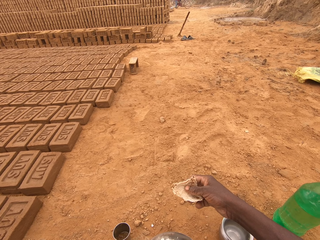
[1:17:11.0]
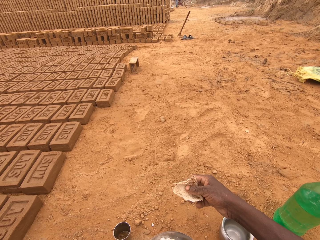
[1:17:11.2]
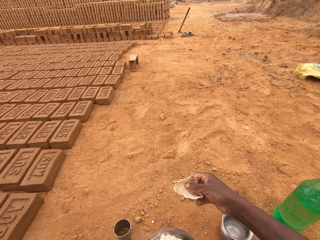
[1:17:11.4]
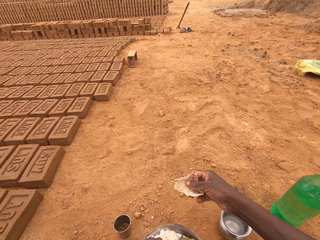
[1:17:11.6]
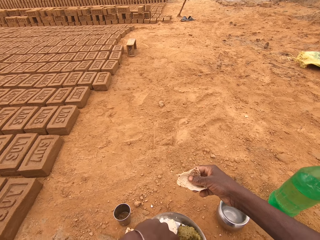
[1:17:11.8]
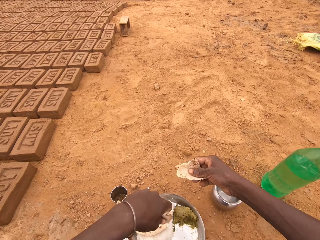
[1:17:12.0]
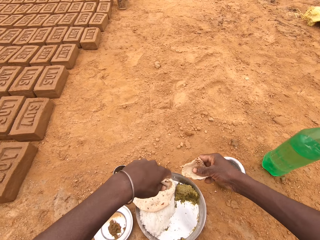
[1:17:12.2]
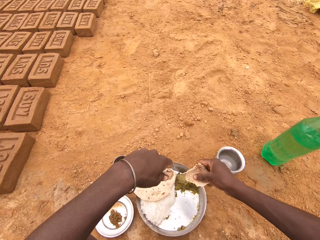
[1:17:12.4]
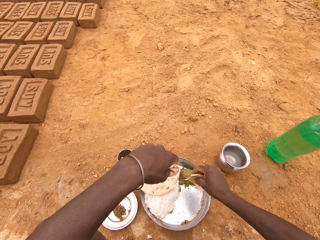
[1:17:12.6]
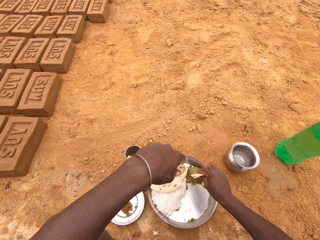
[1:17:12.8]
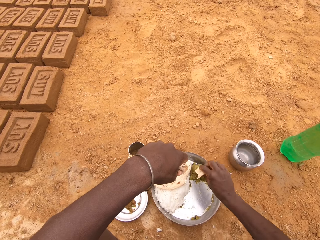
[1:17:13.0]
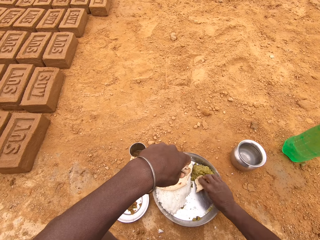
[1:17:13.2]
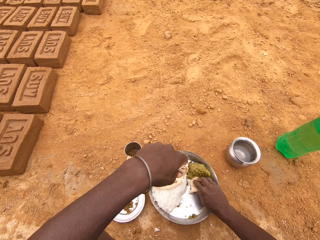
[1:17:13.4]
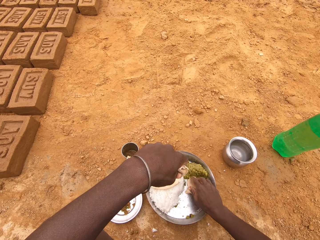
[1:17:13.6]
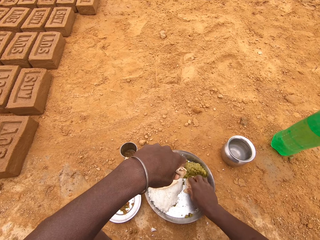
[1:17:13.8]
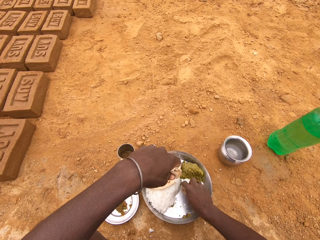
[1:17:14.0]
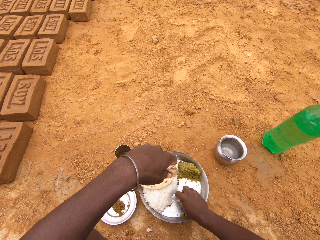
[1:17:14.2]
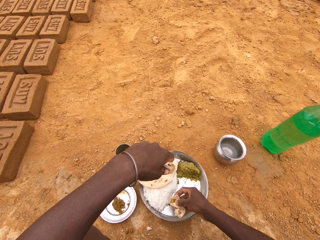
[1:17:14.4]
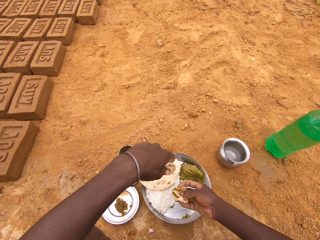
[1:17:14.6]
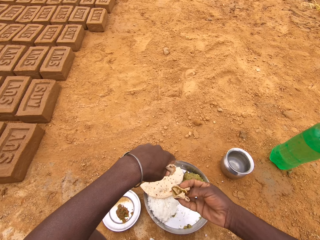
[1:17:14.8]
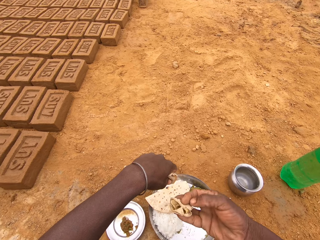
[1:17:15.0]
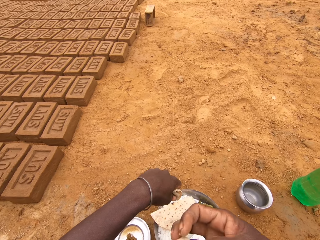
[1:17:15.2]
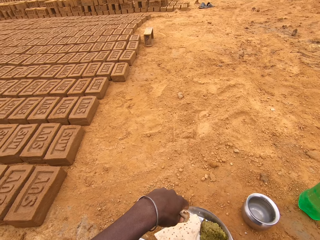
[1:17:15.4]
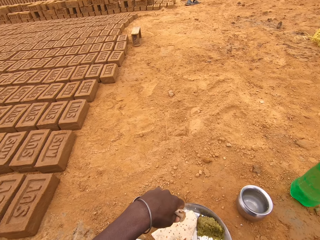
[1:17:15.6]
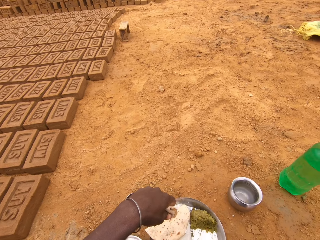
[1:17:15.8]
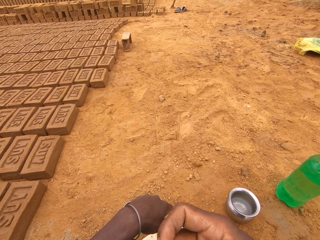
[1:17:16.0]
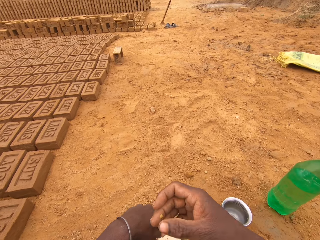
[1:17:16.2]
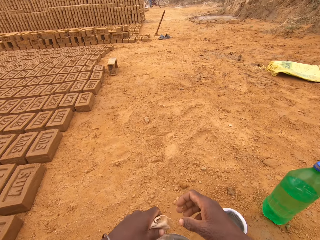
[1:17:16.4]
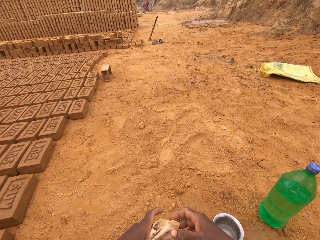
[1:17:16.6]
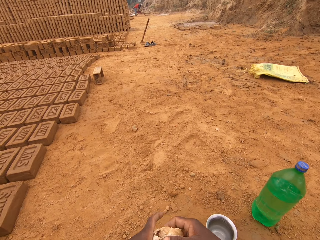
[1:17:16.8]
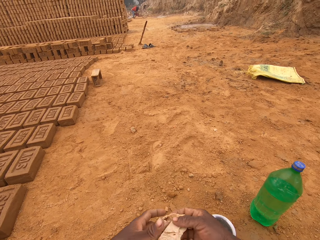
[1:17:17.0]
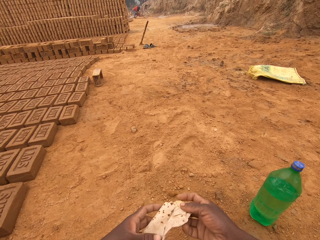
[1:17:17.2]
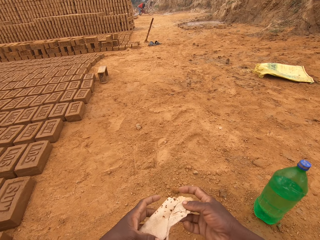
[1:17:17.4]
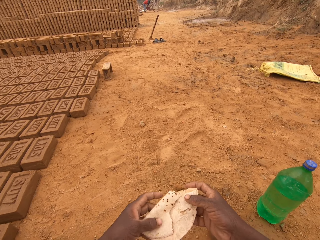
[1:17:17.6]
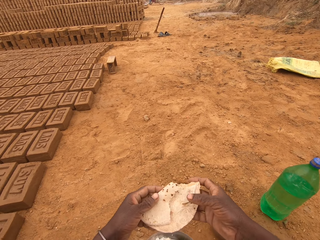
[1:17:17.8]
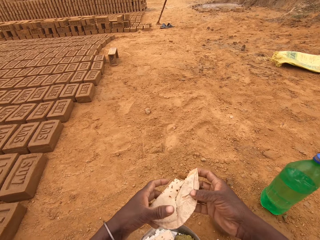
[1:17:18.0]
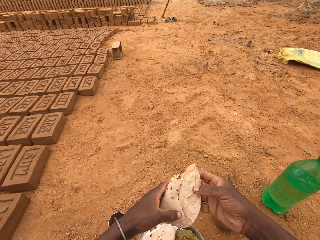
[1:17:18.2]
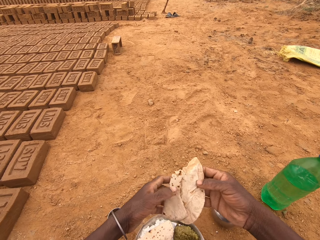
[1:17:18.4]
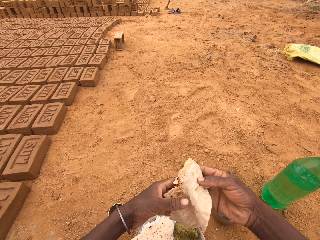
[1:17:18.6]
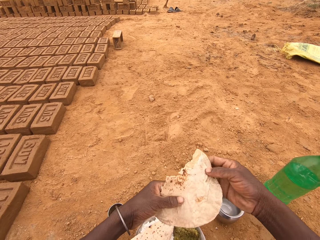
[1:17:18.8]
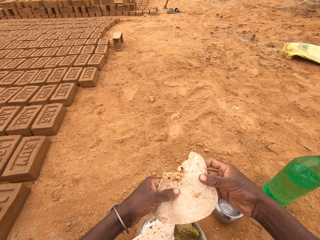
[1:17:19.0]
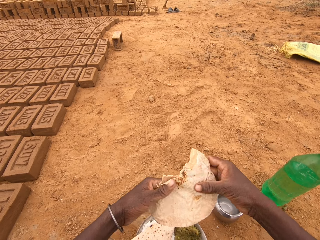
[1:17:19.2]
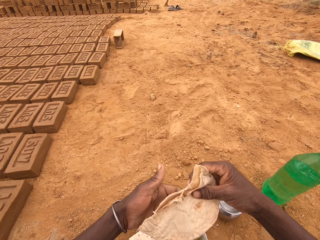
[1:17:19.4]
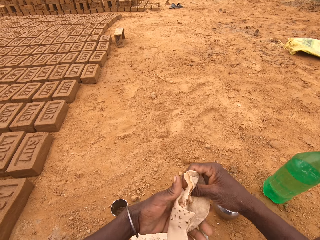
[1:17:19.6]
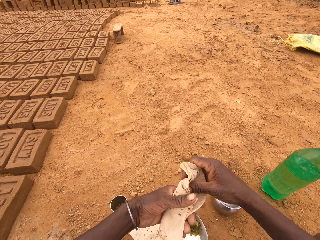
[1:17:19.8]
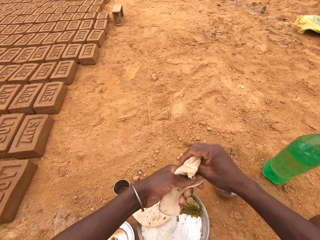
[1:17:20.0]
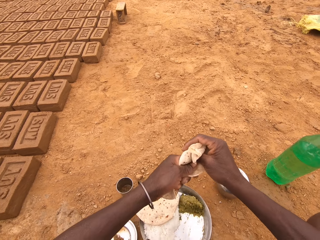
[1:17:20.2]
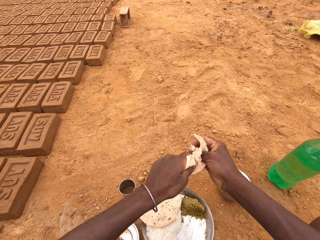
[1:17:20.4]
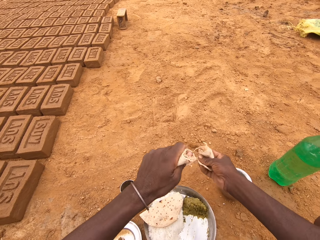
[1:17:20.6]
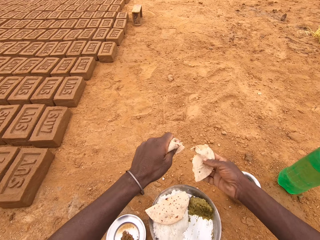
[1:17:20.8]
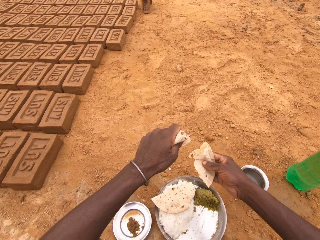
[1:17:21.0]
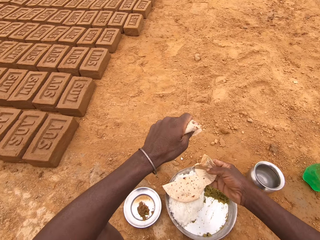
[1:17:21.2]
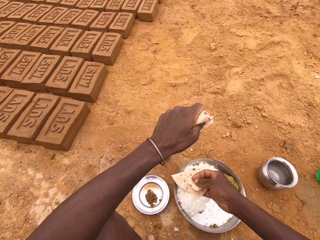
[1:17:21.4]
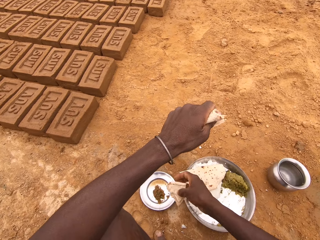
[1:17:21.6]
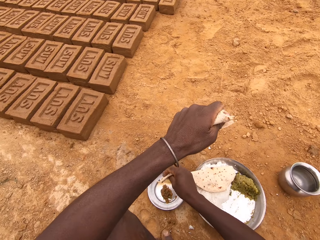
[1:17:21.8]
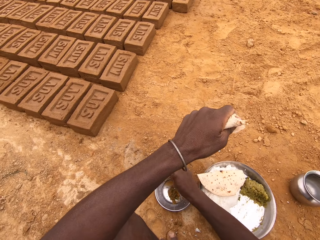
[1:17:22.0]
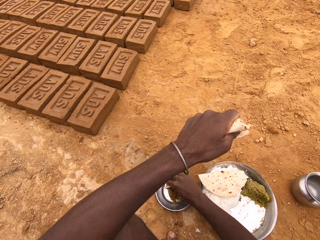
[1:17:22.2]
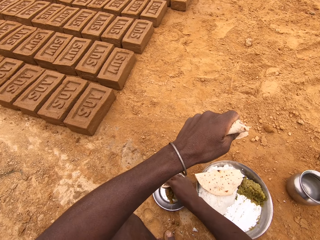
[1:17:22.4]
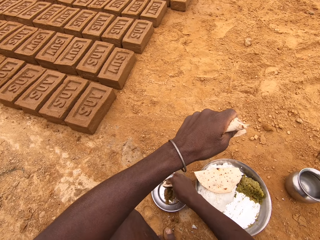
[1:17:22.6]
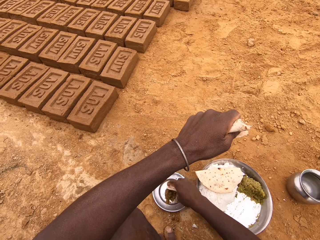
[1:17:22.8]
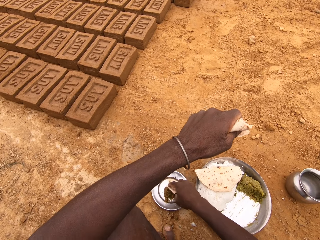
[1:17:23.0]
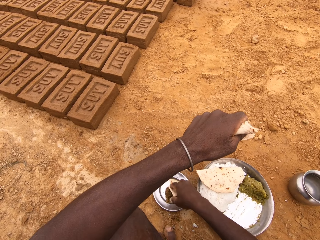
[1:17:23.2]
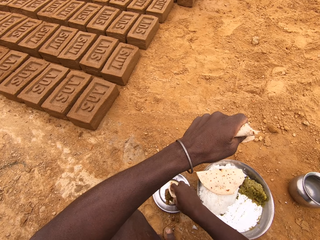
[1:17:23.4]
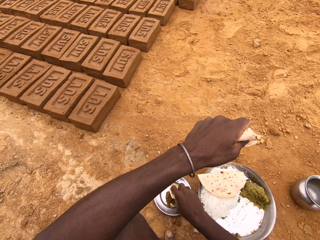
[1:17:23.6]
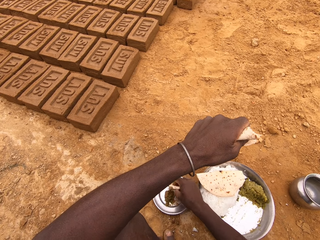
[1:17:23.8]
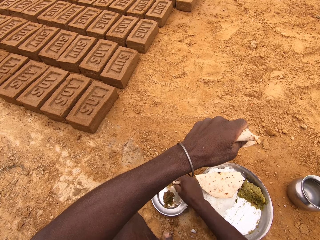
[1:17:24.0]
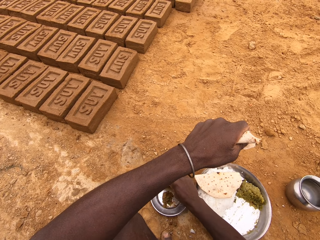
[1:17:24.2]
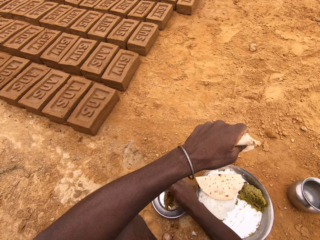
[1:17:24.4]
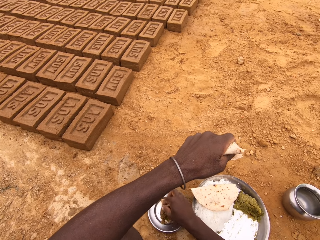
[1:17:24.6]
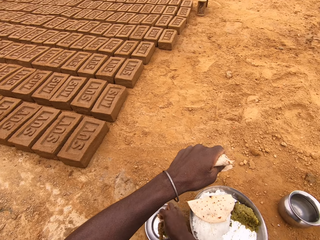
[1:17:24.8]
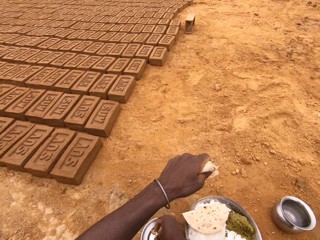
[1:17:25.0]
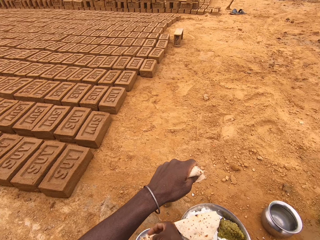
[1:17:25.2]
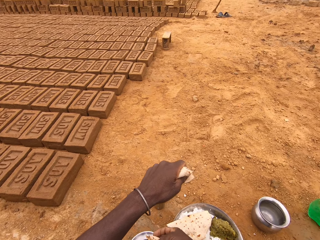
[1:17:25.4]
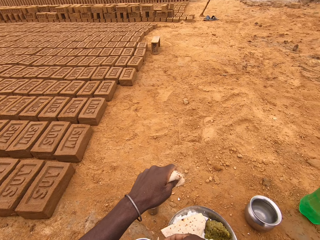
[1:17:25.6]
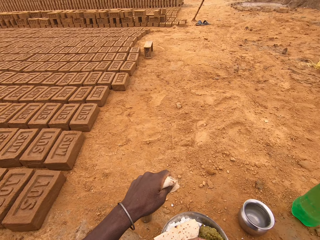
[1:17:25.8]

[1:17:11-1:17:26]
The camera wearer puts the flatbread in the vegetable. They put the bread in the mouth. They tear the bread. They put the flatbread in the vegetable.

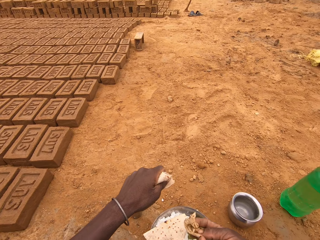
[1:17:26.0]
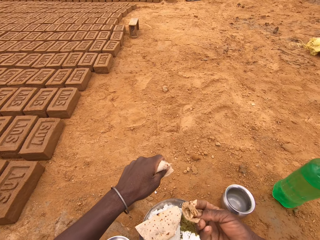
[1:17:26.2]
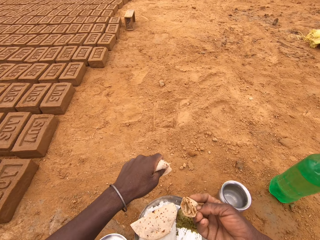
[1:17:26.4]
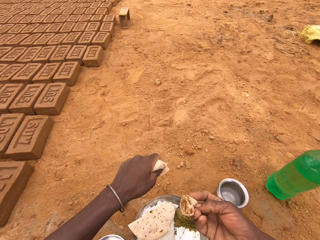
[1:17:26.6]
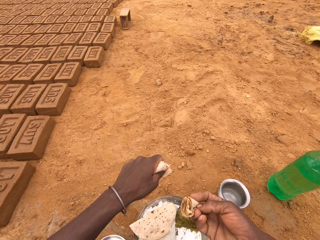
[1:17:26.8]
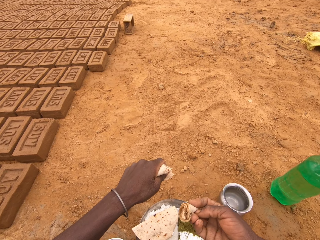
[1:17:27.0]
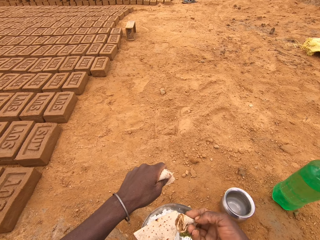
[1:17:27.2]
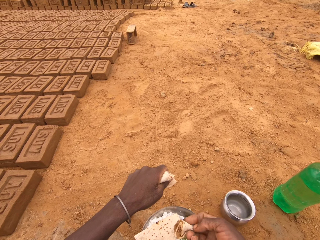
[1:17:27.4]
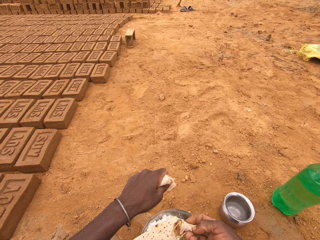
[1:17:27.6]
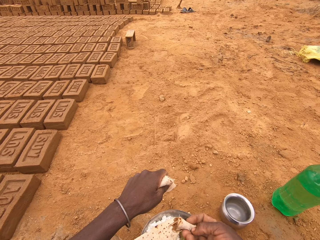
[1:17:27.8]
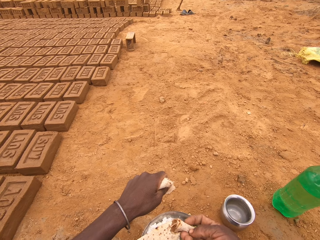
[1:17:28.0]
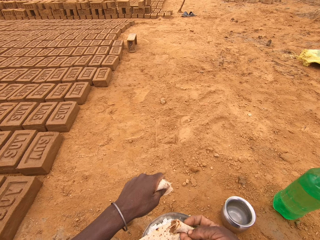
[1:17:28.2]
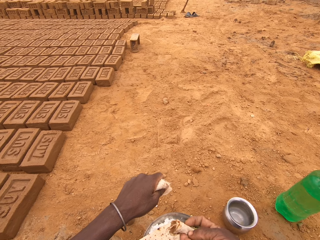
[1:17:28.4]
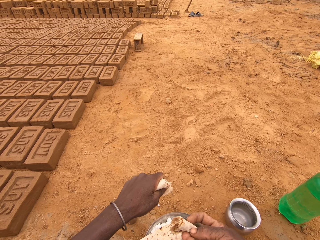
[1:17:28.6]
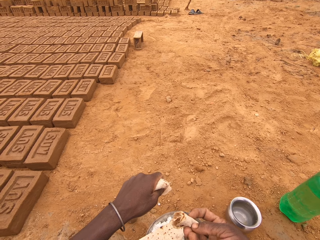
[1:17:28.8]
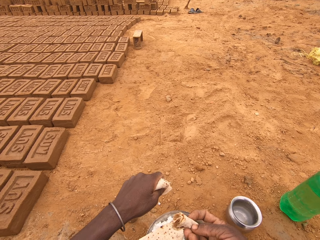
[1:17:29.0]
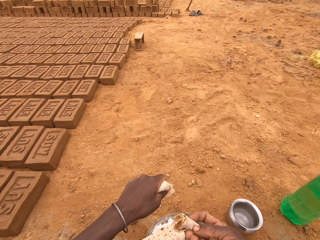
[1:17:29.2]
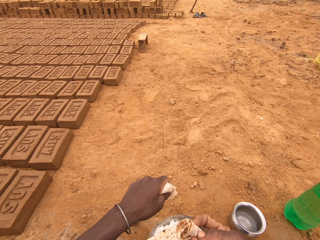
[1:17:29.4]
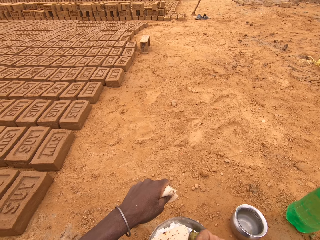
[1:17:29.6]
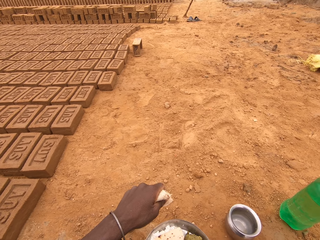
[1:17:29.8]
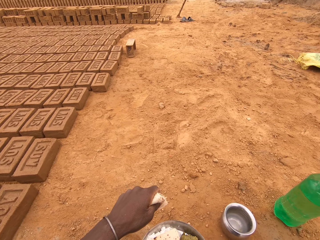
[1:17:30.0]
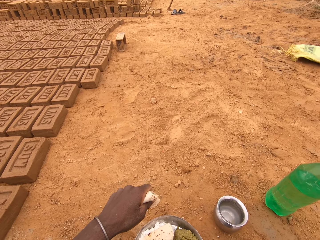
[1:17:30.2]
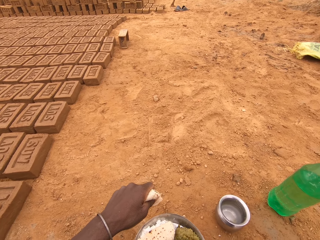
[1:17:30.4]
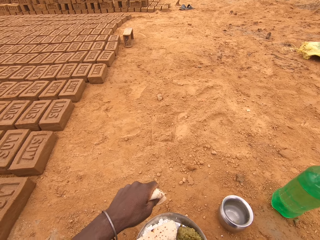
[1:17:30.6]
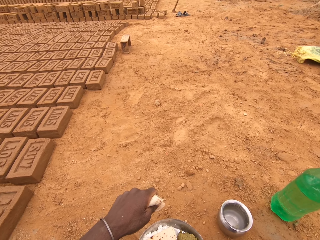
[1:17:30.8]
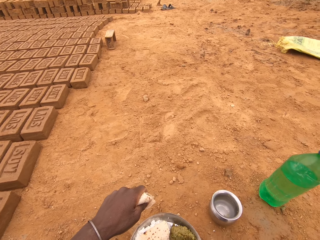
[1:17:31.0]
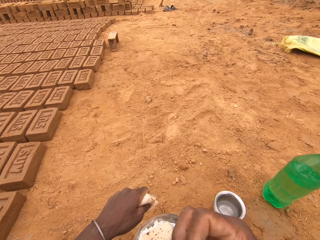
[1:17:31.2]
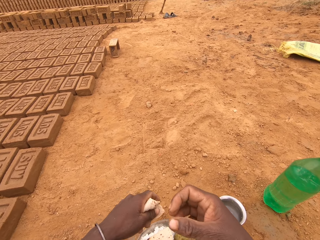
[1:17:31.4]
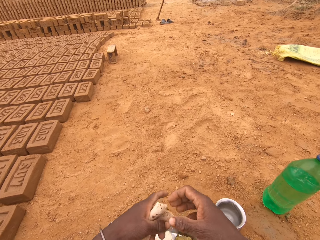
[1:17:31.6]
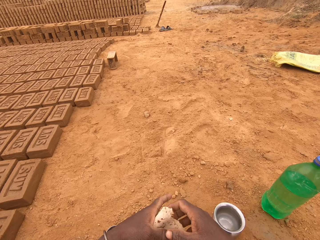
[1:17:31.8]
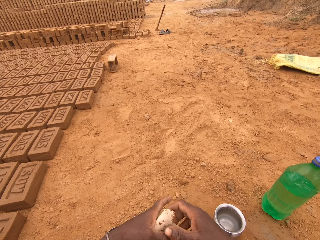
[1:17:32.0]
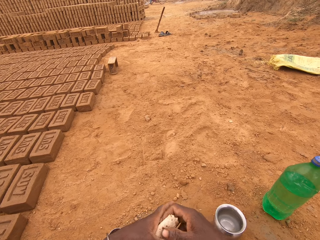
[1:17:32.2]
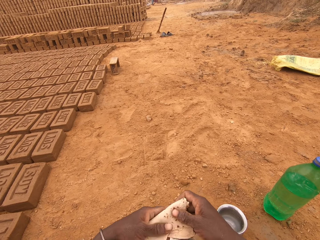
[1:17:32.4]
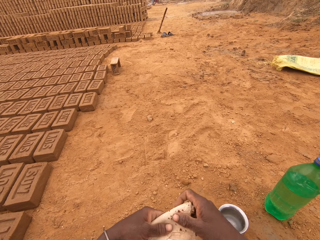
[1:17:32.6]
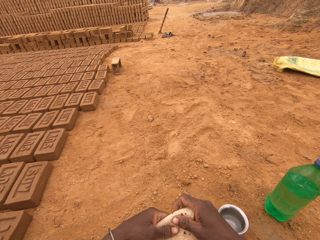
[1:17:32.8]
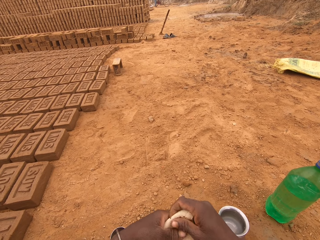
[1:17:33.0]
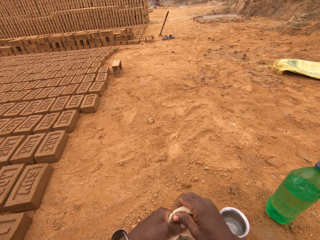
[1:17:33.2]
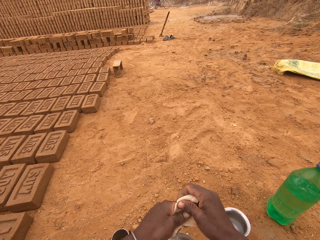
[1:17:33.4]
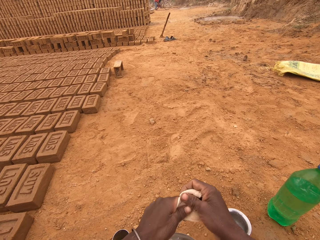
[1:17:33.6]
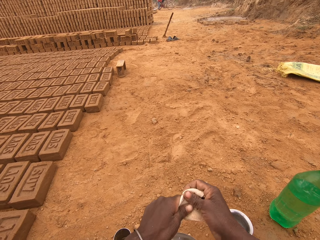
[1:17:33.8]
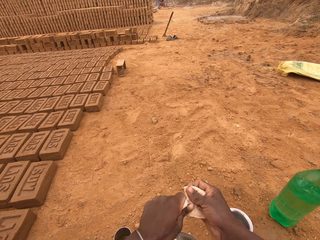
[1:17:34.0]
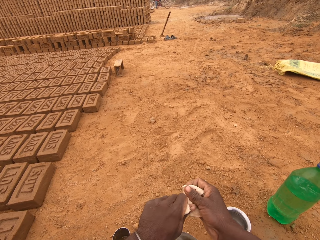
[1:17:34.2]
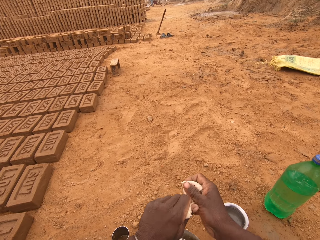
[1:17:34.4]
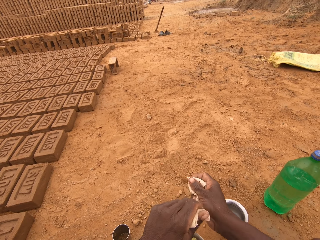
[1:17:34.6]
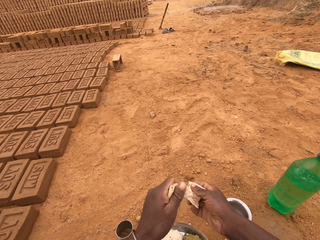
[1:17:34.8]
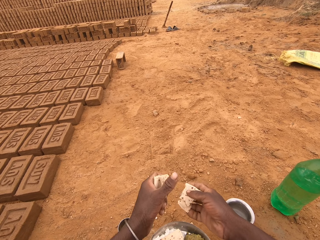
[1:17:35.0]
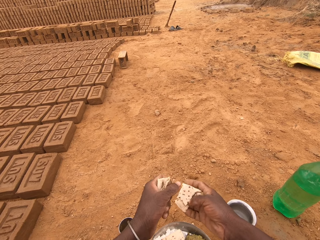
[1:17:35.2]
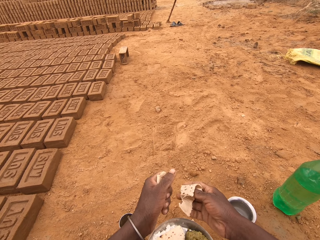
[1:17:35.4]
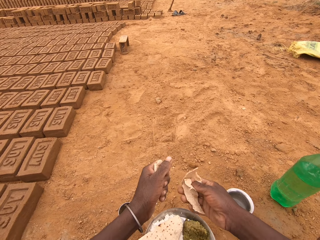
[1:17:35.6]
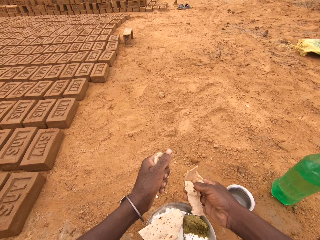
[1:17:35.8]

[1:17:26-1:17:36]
The camera wearer puts the food in the mouth. They tear the flatbread.
